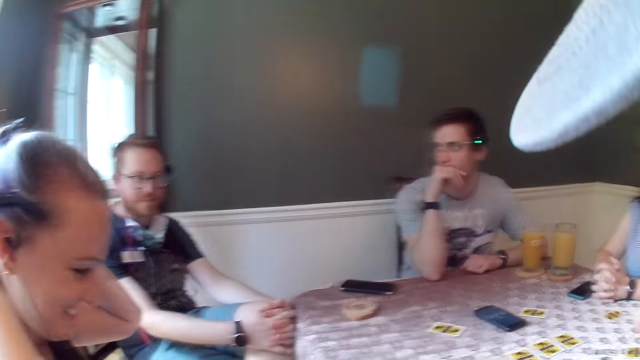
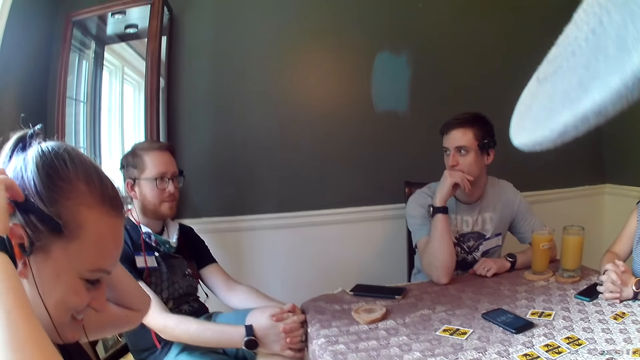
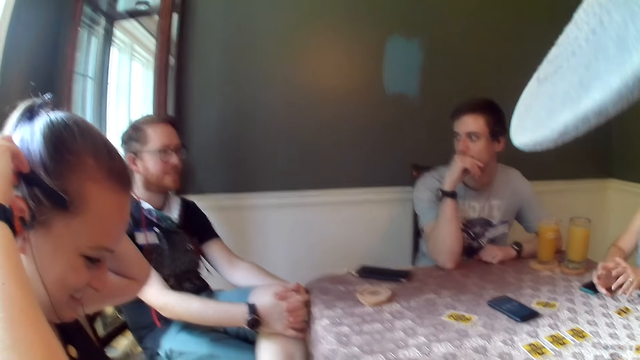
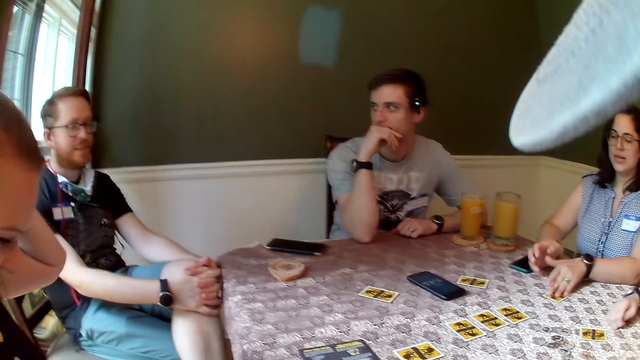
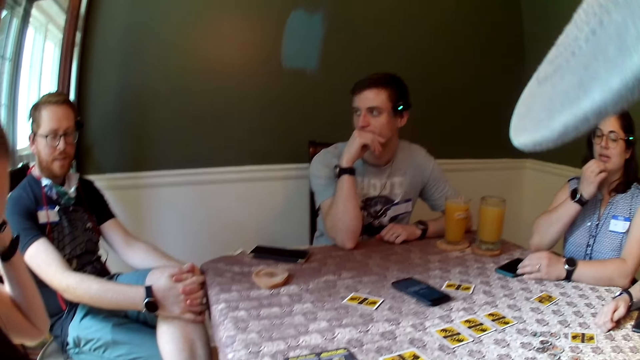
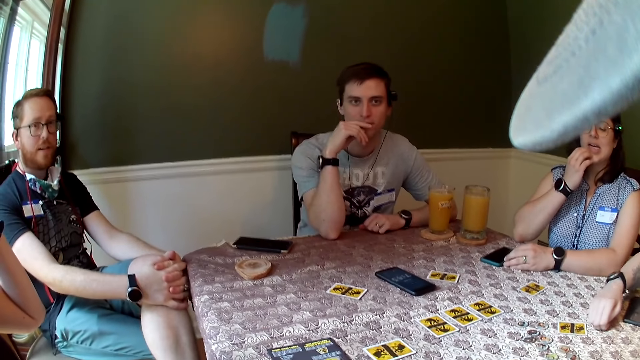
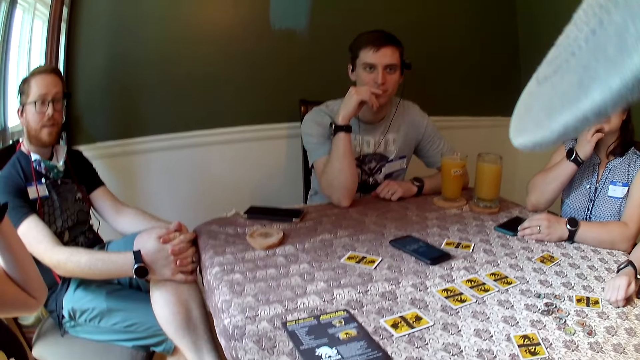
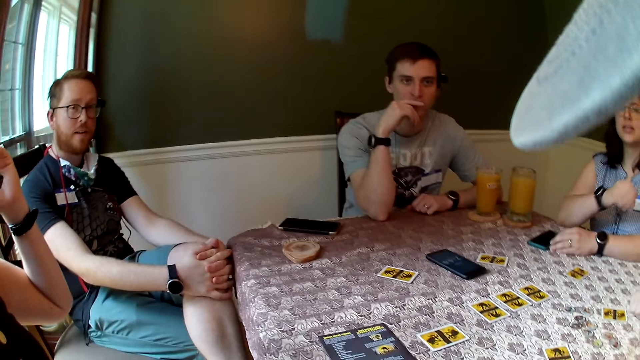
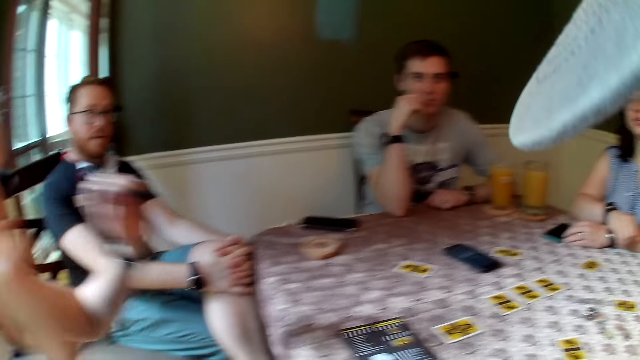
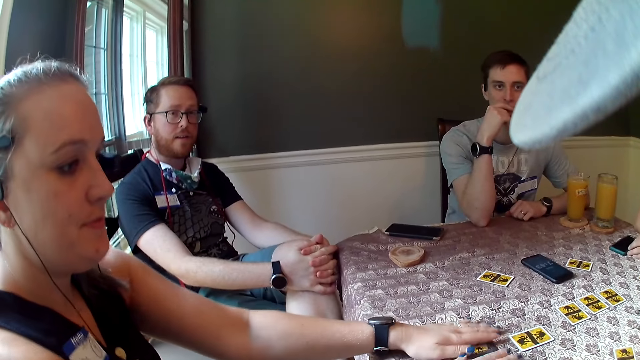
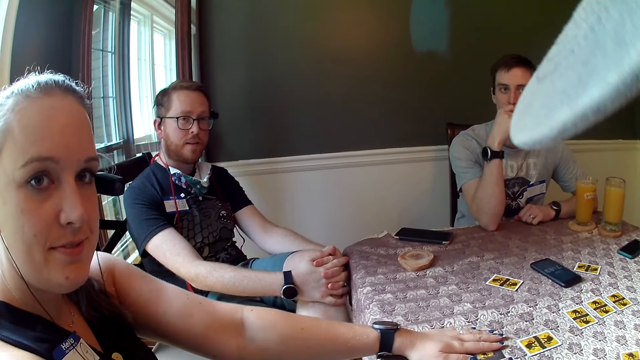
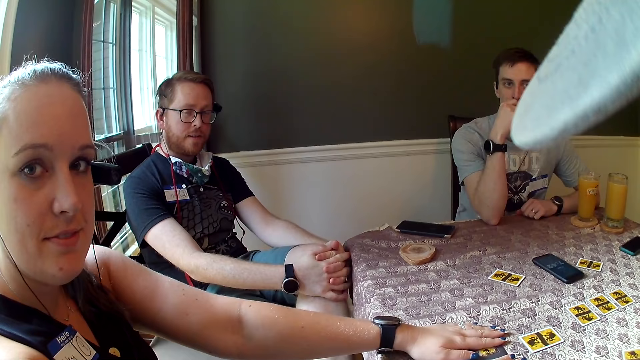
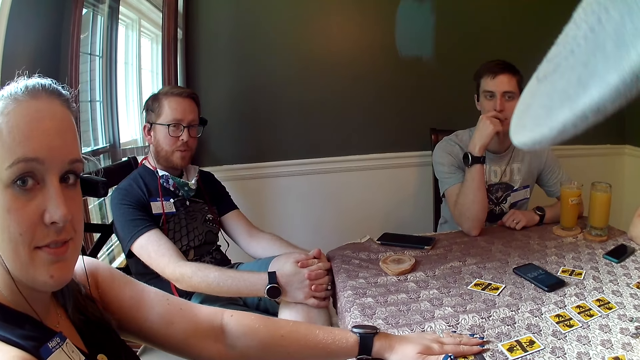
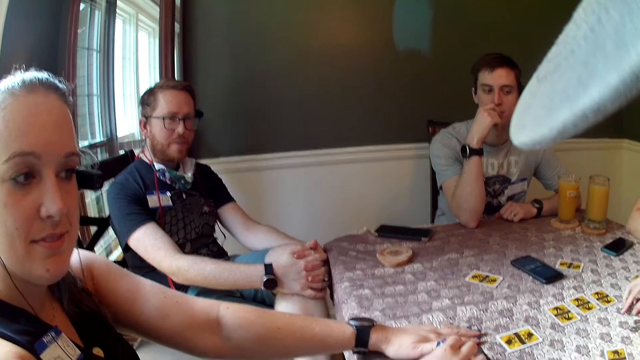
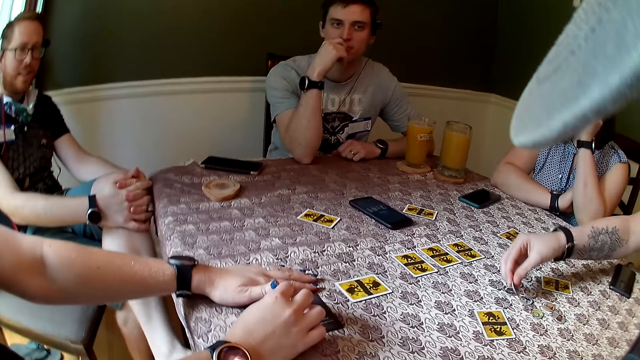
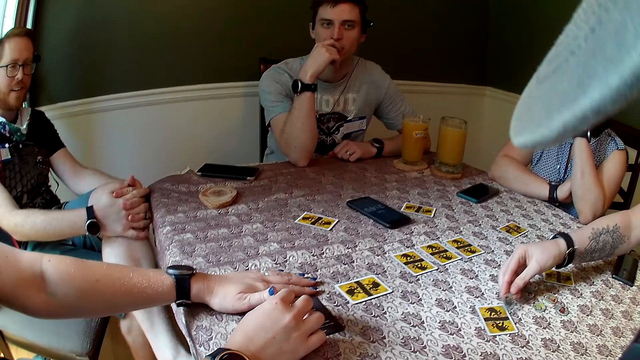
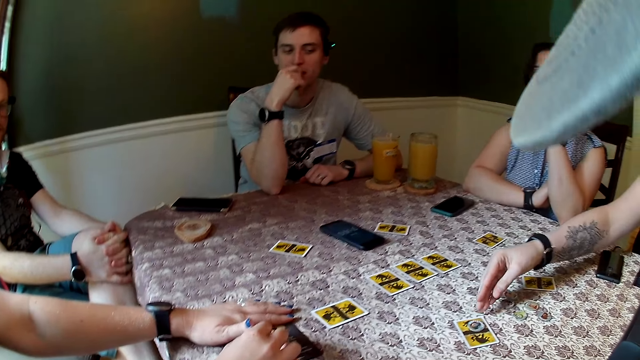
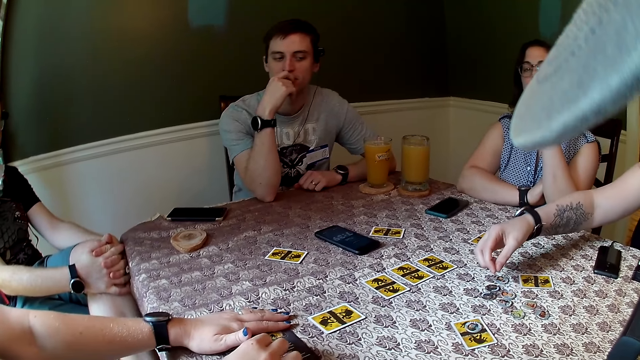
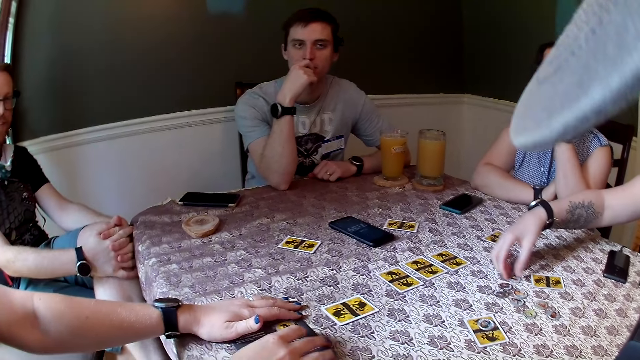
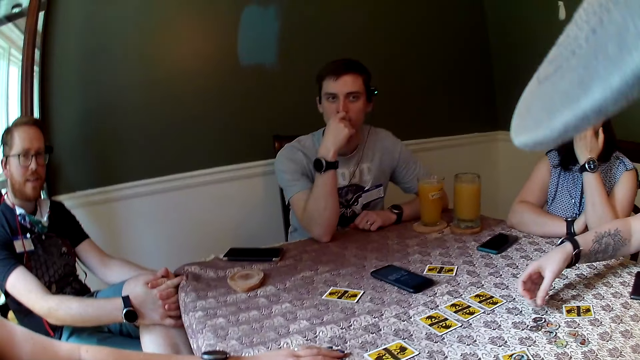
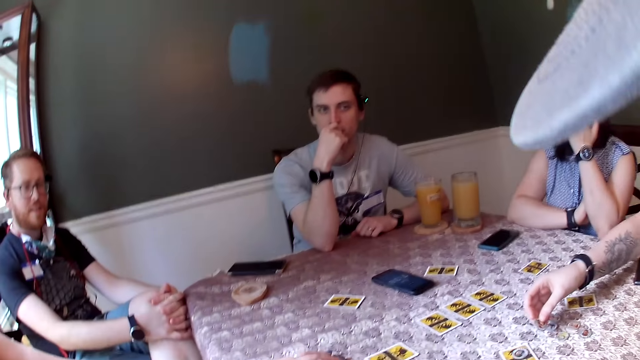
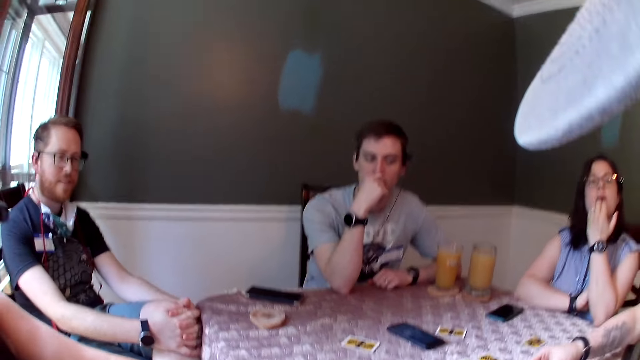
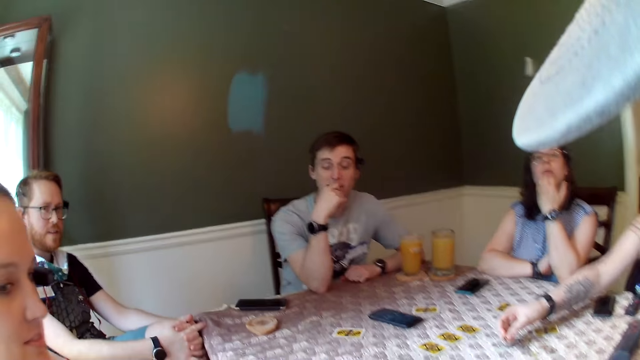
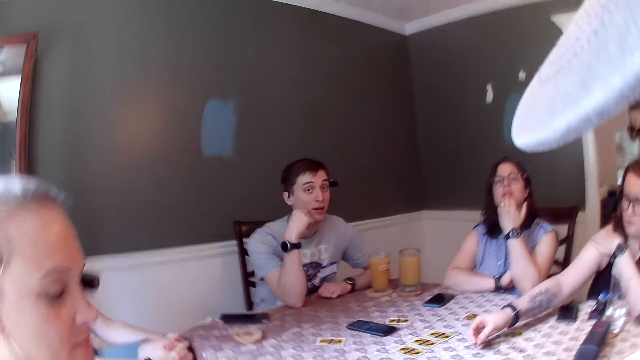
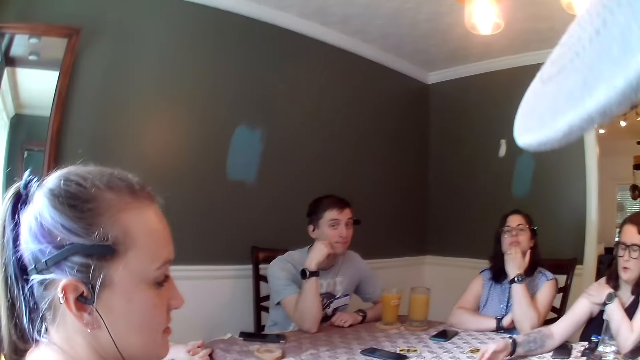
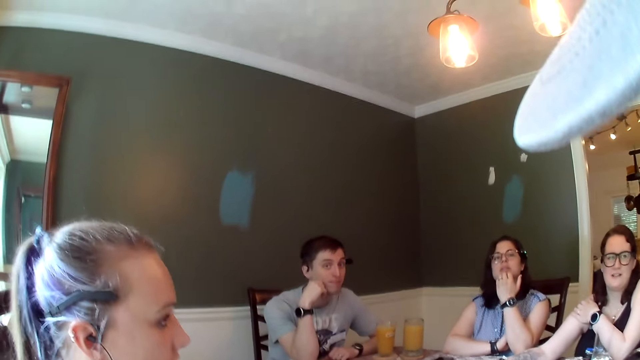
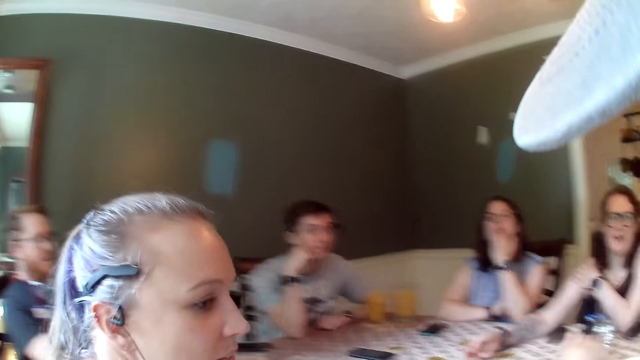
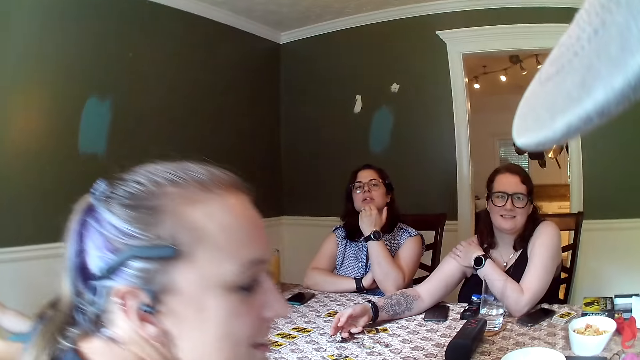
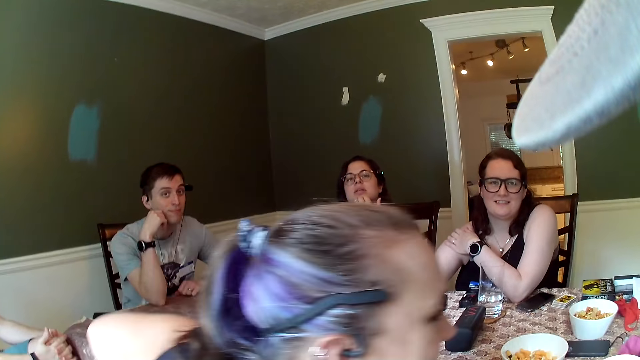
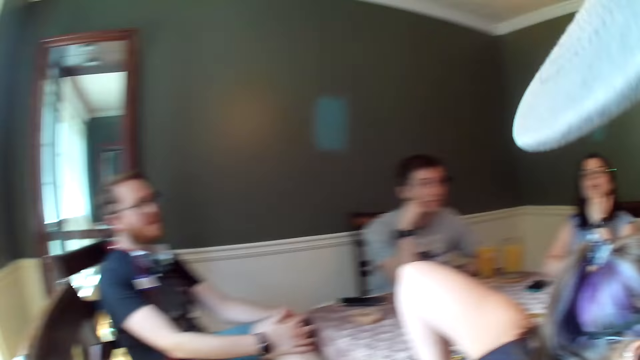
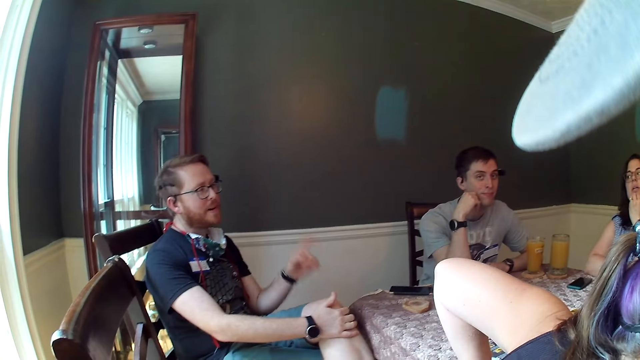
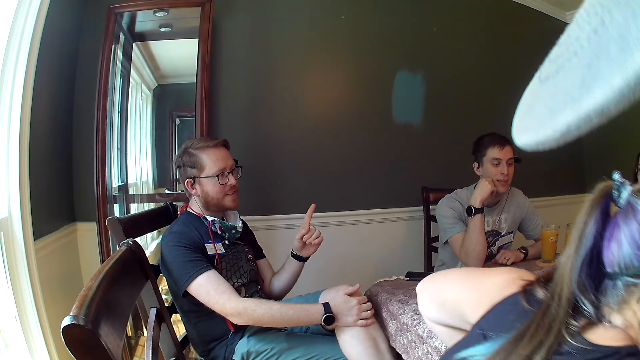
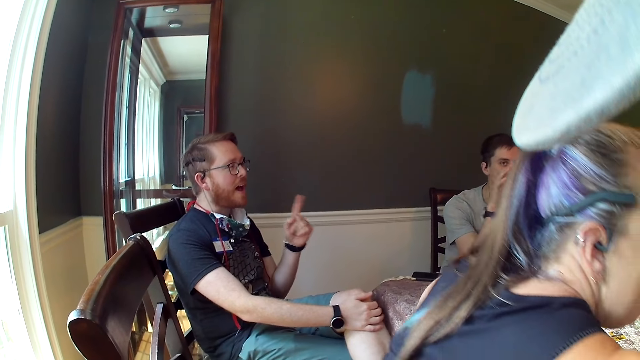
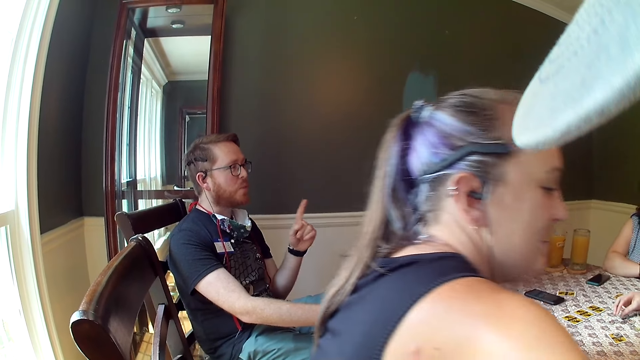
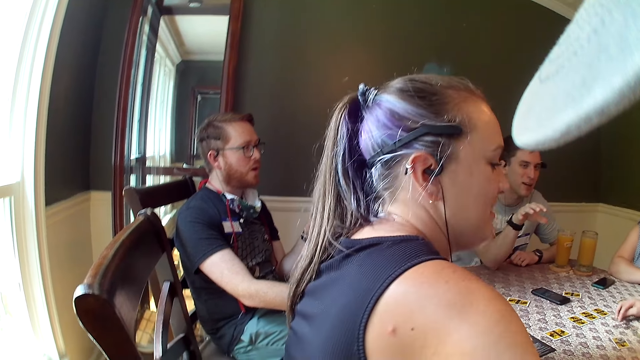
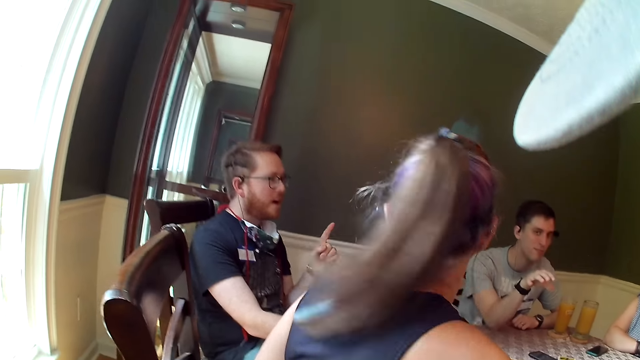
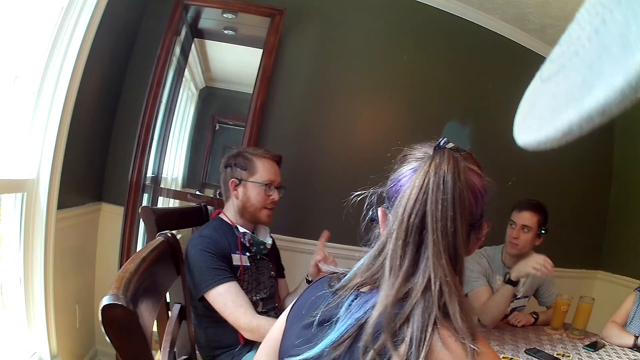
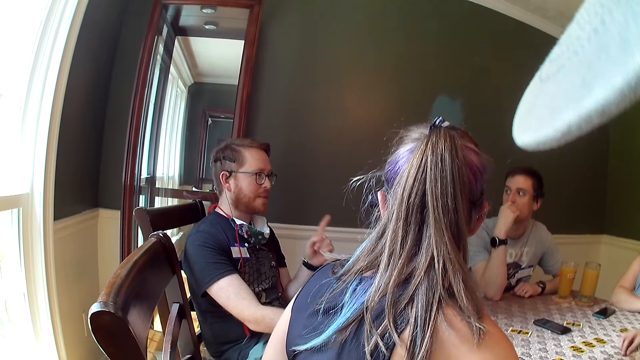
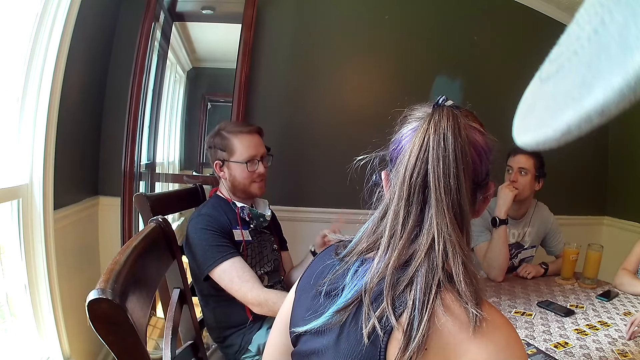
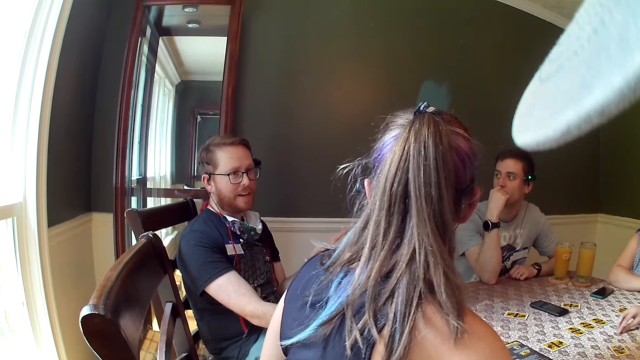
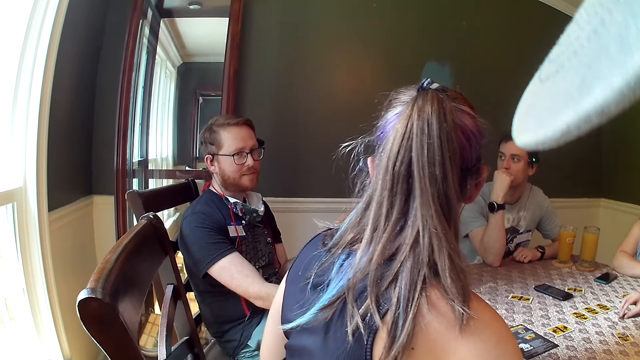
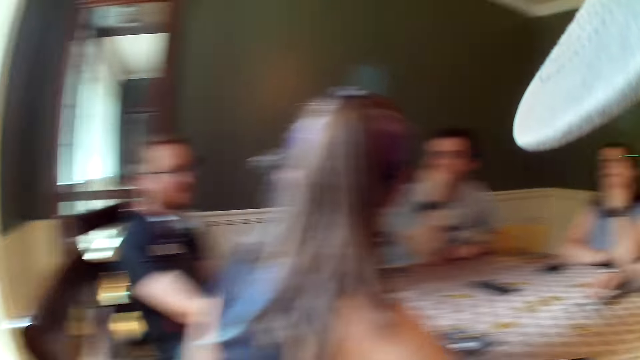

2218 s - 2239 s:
The woman adjusts a camera on her head with both hands. Another woman moves a card on the dining table forward with her left hand. The camera wearer talks to the group of people. The second woman drops her right hand on her left hand. The first woman places both hands on the dining table. The camera wearer dialogues with a woman. A third woman picks some coins from the dining table with her right hand. The camera wearer looks around. A man talks to the group of people. A man dialogues with a woman. The third woman picks some coins from the dining table with her right hand. Another man touches his mouth with his right hand.
